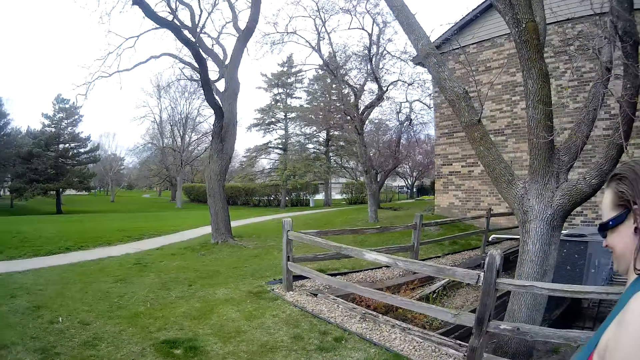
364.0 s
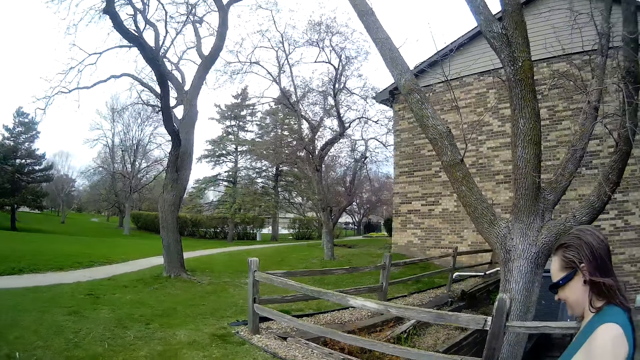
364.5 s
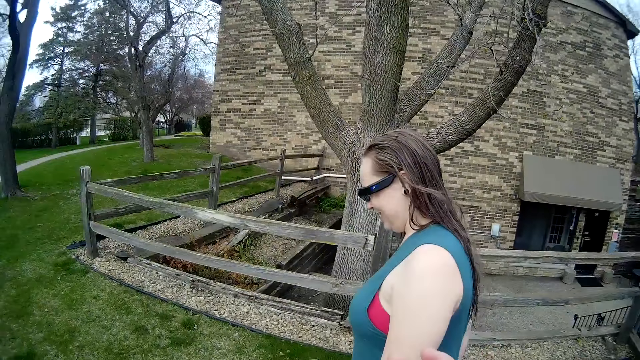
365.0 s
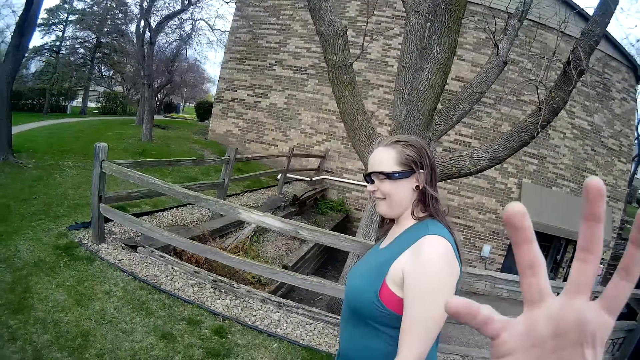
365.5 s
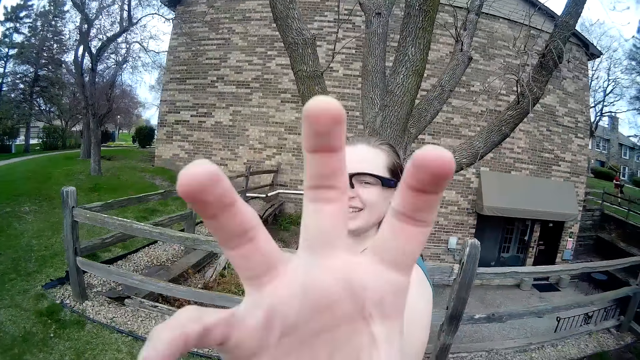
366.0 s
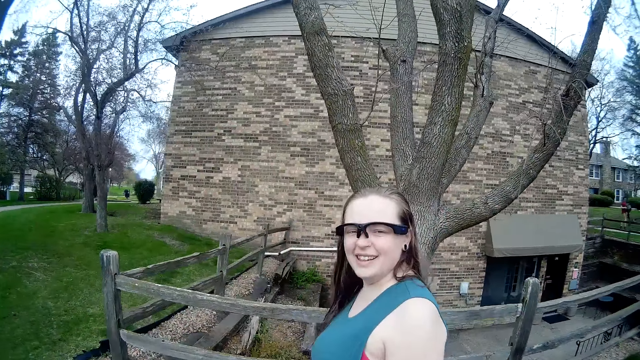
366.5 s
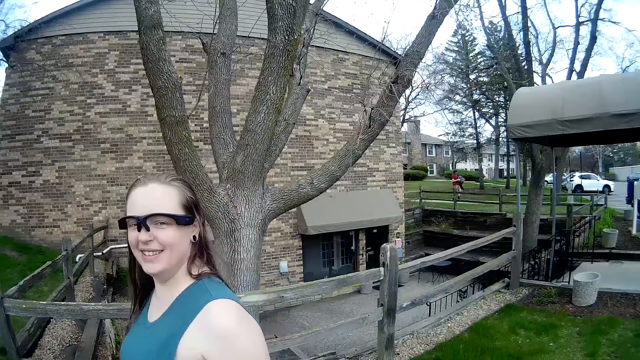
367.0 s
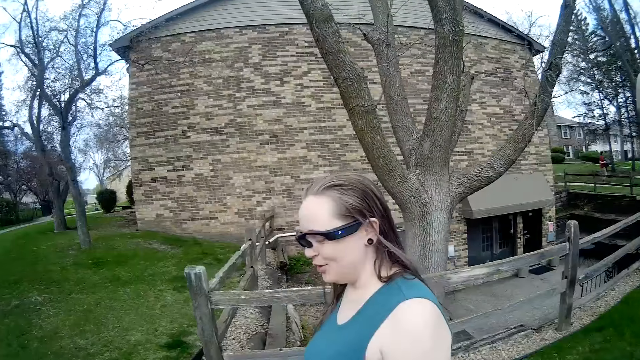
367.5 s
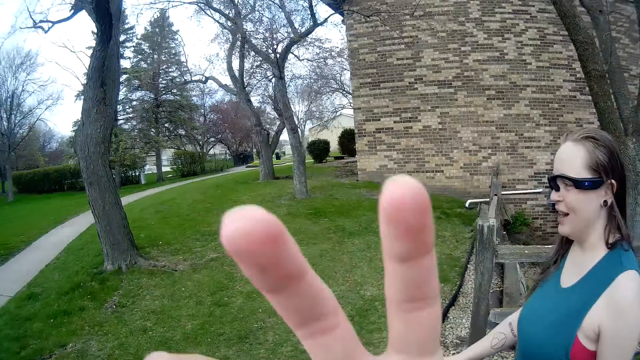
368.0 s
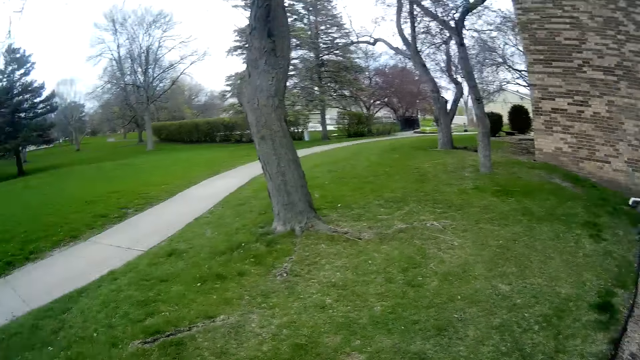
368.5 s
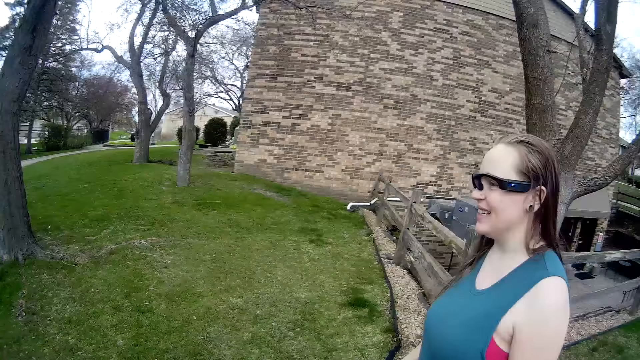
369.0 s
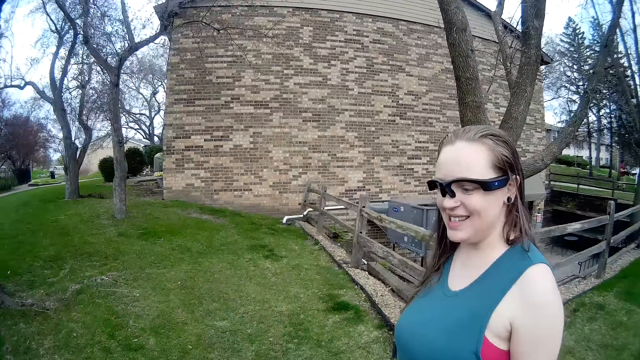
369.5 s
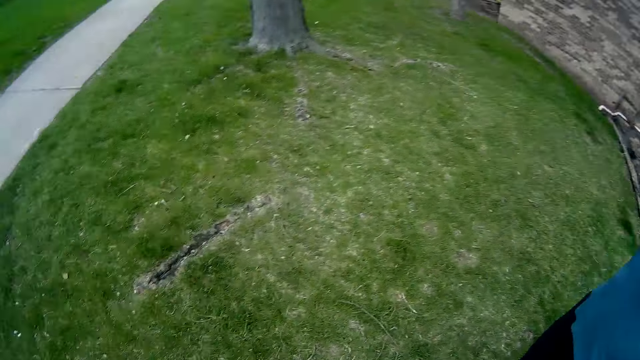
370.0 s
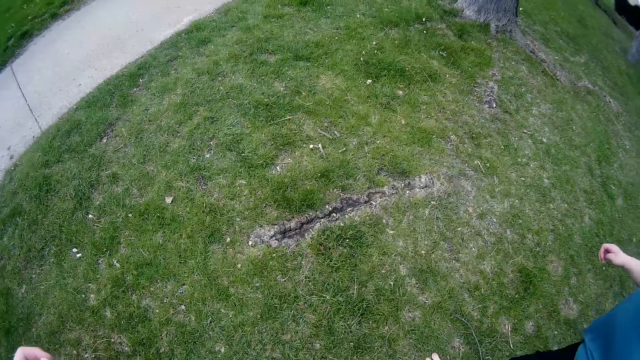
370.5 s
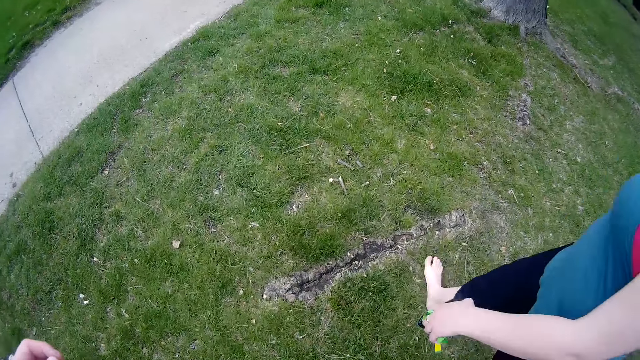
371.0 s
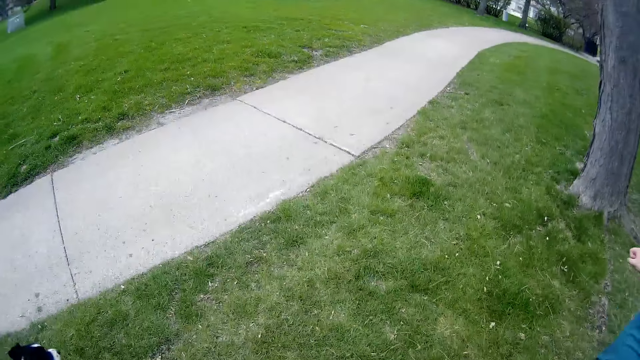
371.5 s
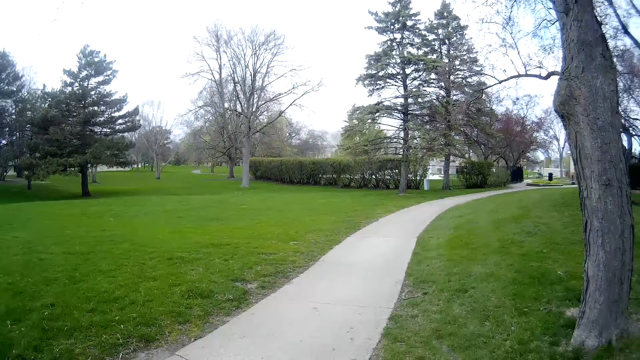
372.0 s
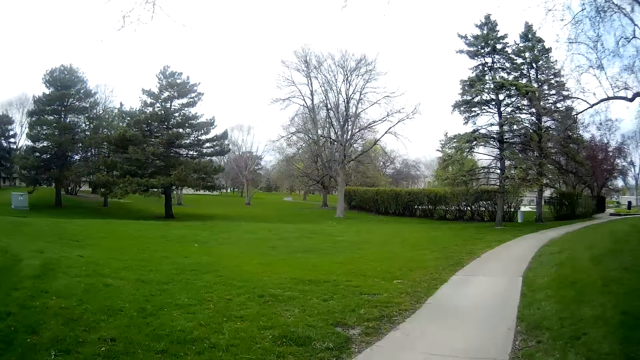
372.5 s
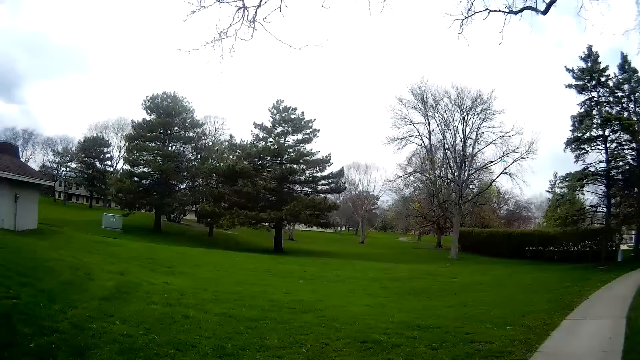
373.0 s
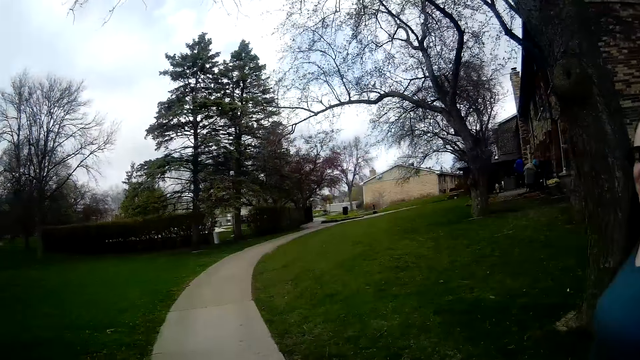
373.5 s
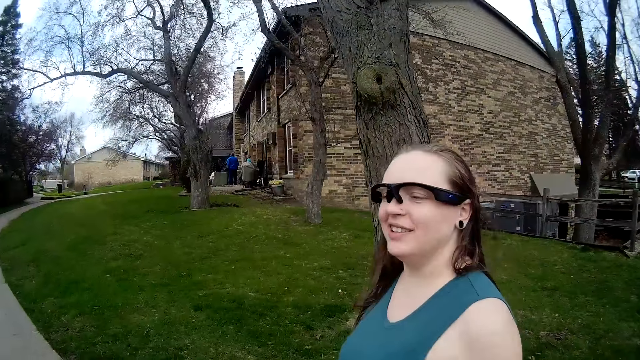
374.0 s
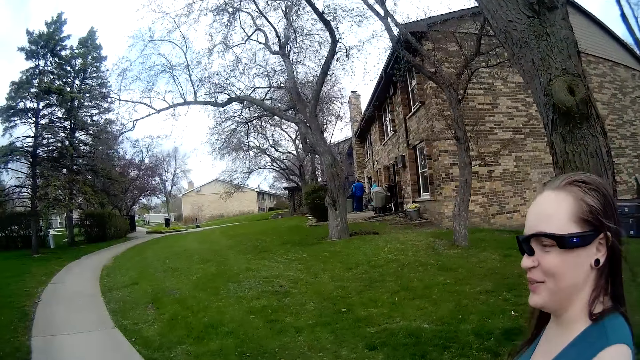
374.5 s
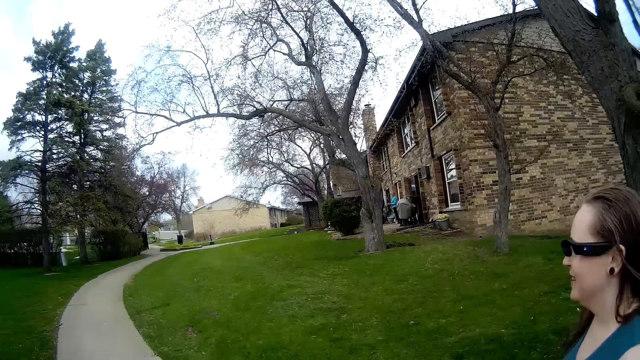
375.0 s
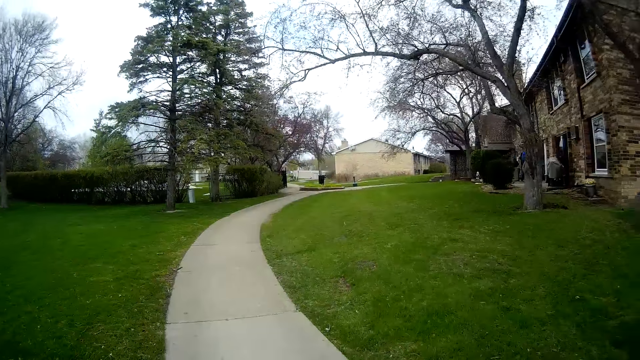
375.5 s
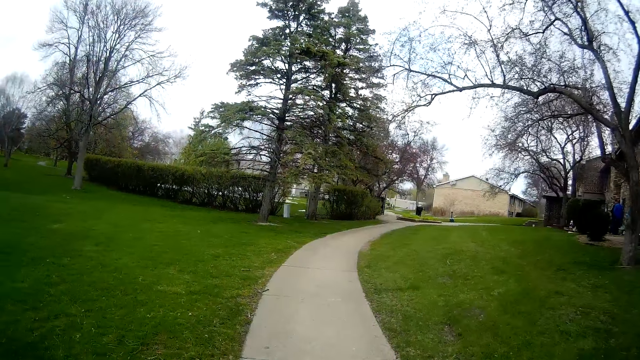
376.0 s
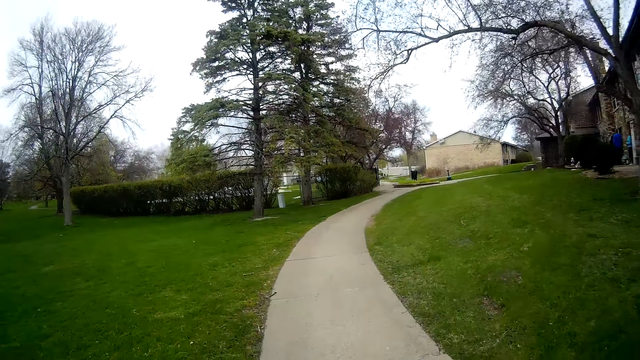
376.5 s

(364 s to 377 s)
The camera wearer walks on the lawn. The woman walks on the lawn. The camera wearer talks to the woman. They walk on a pathway. The woman walks on the pathway.

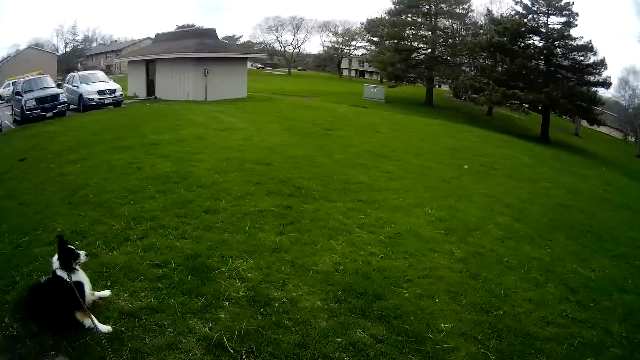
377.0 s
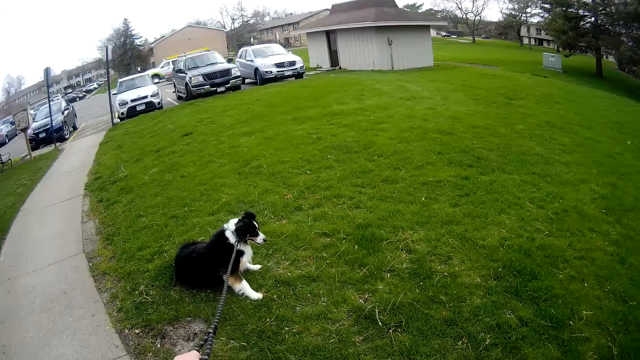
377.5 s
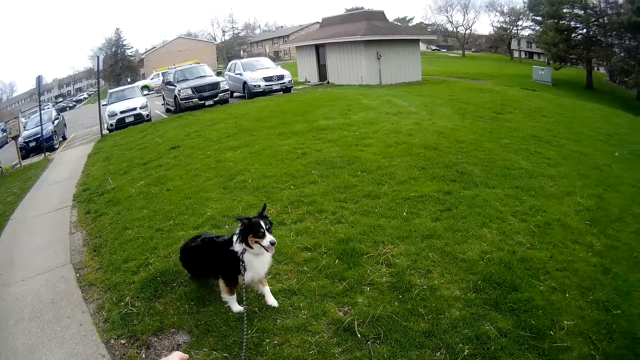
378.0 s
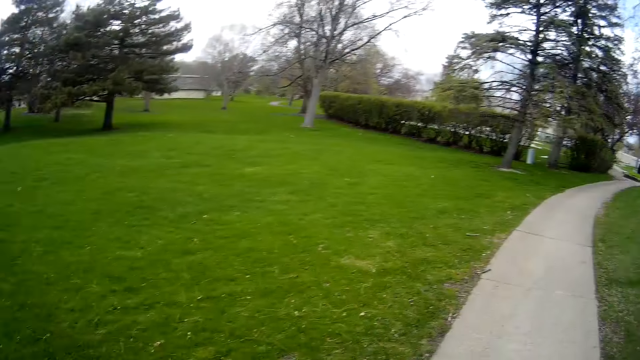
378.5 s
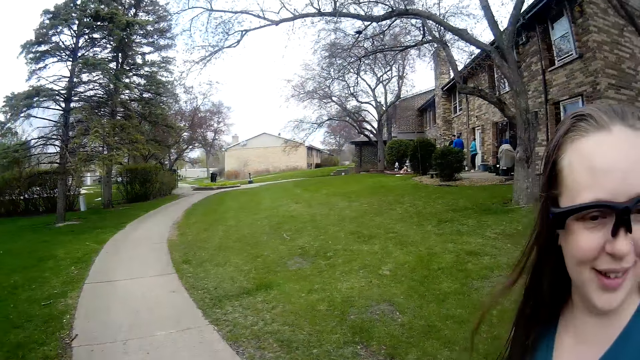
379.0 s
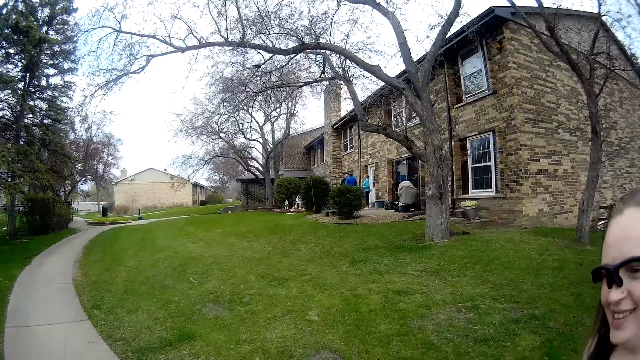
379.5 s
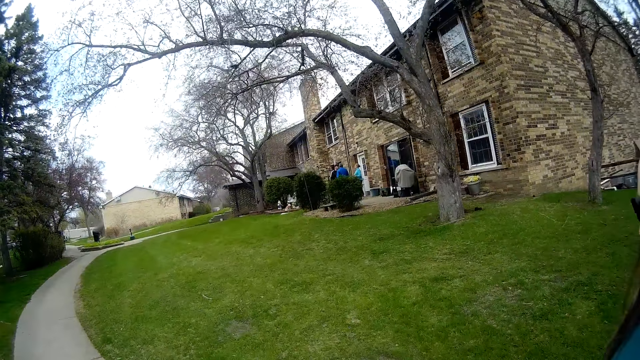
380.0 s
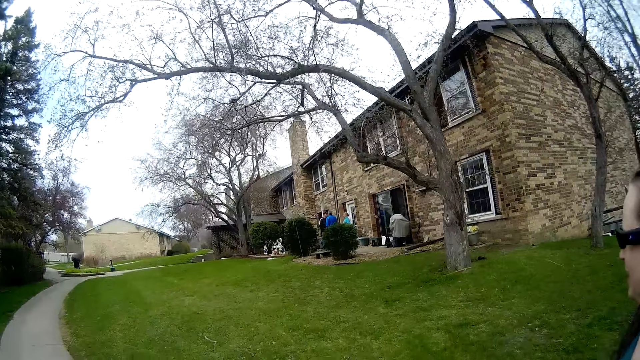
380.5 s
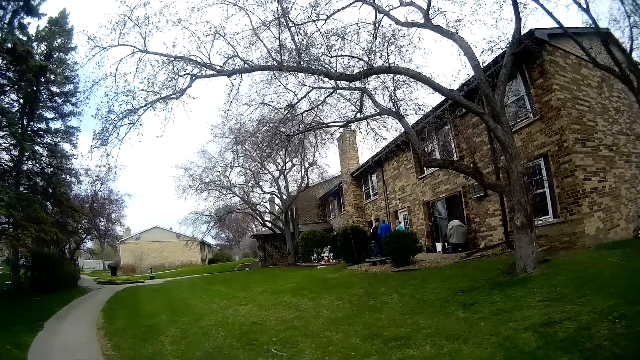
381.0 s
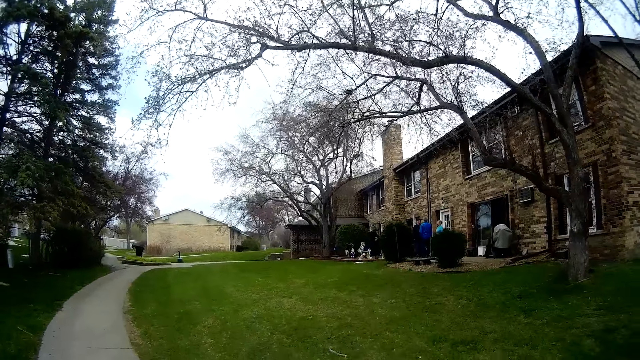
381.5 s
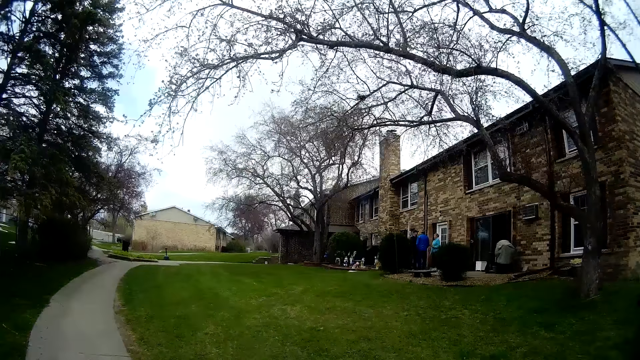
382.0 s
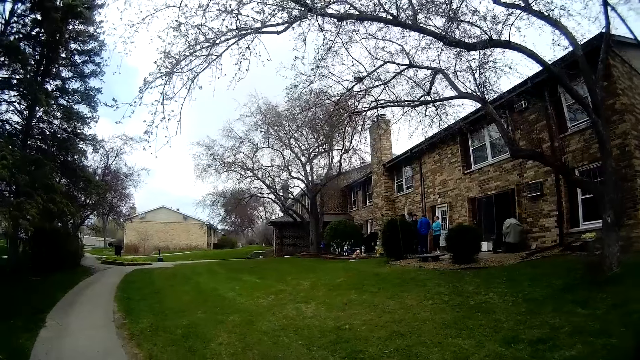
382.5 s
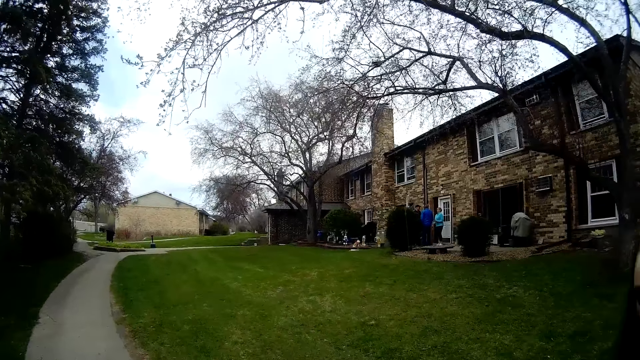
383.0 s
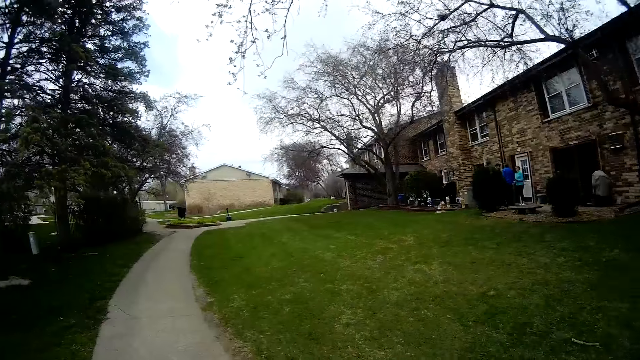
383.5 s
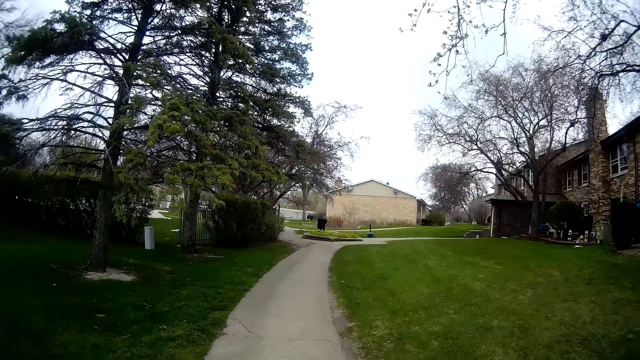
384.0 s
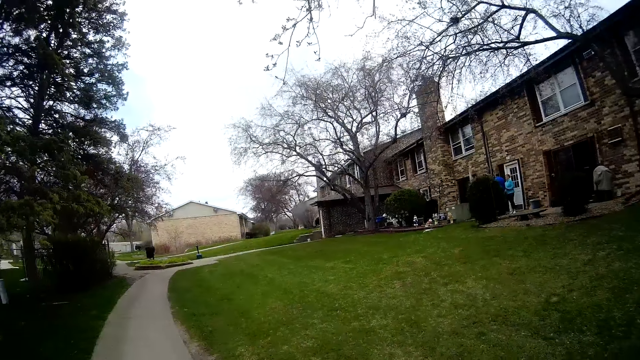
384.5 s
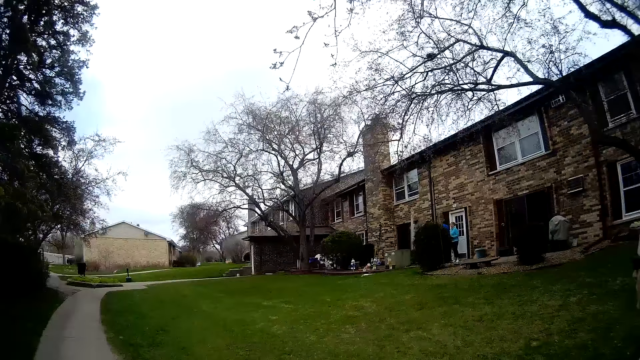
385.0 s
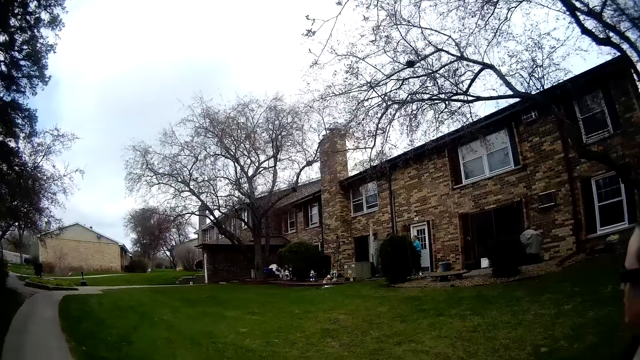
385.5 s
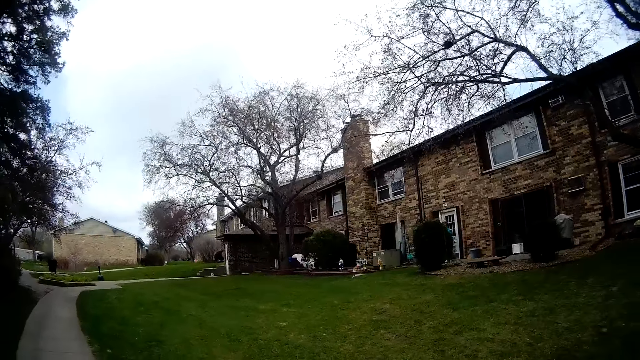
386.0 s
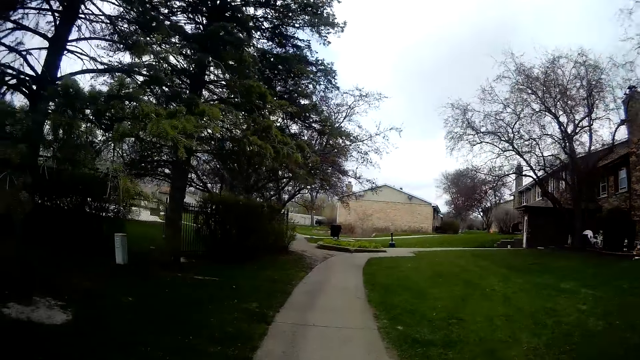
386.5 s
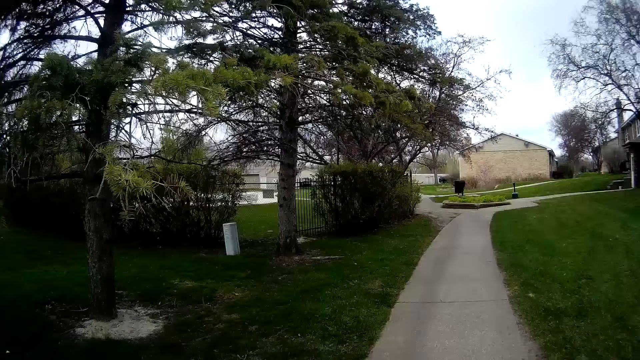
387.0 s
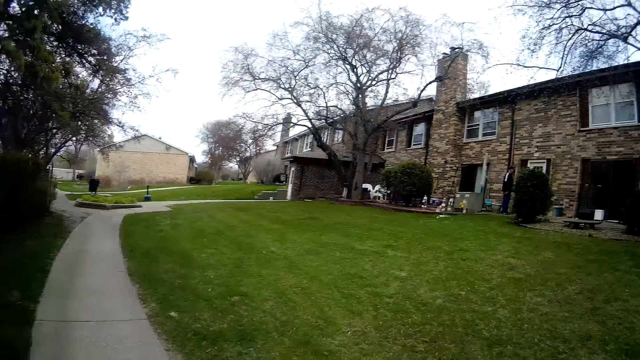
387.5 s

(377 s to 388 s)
The camera wearer pulls a dog leash attached to the dog with his left hand. The dog stands from a sitting position on the lawn and walks on the lawn. The camera wearer walks on the pavement.
